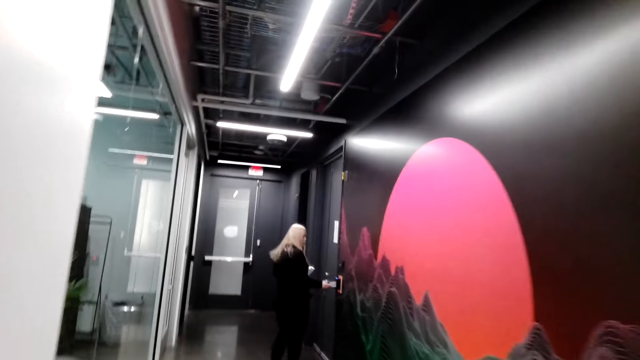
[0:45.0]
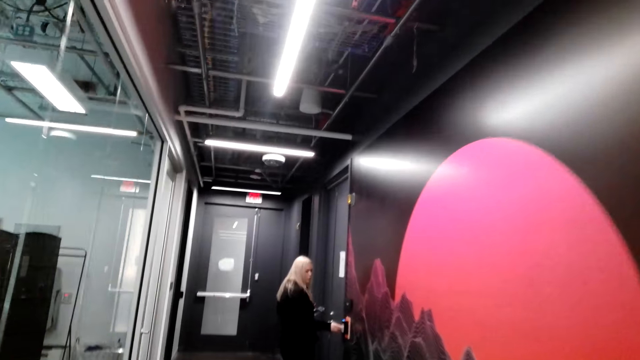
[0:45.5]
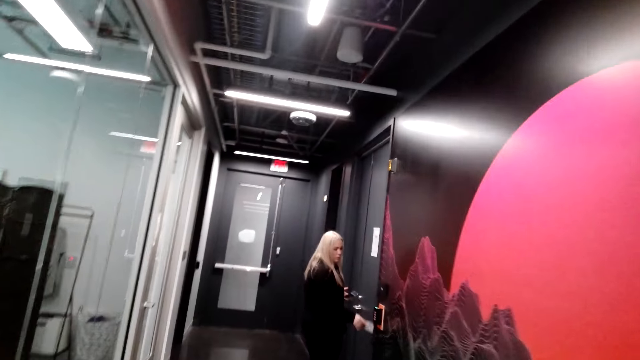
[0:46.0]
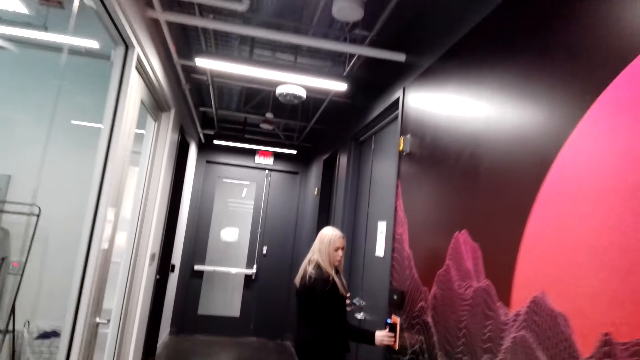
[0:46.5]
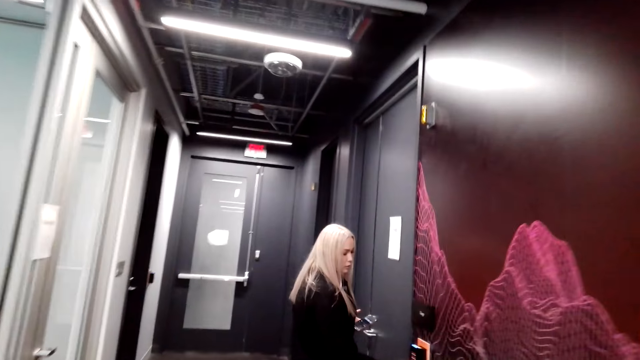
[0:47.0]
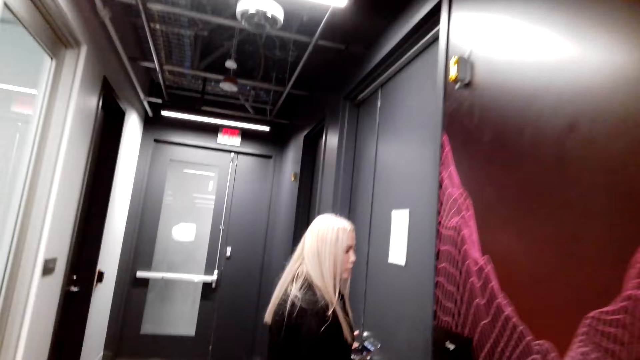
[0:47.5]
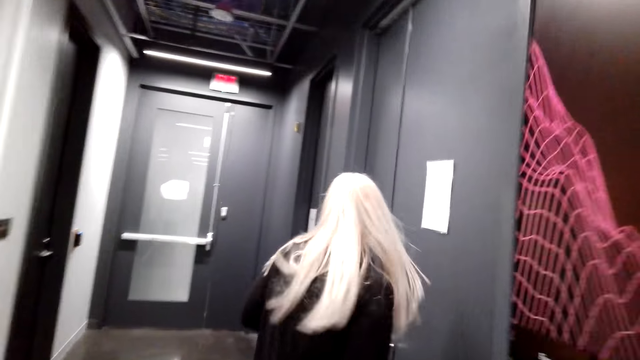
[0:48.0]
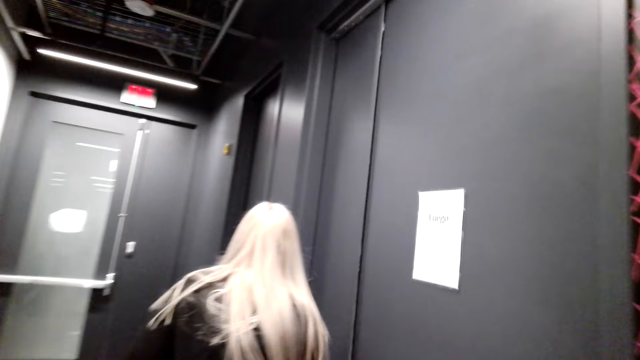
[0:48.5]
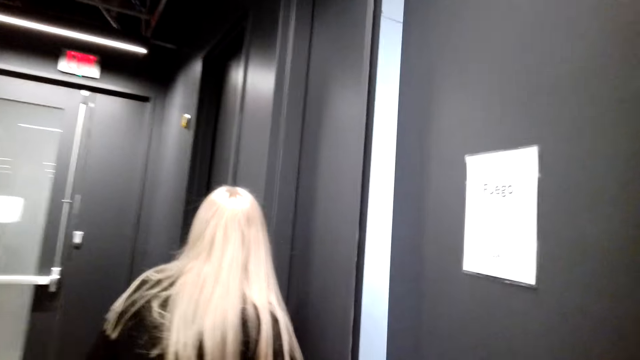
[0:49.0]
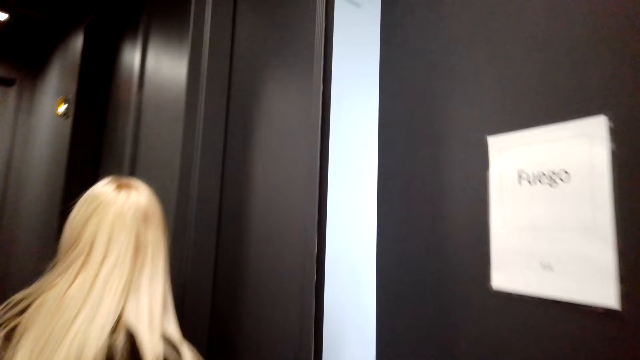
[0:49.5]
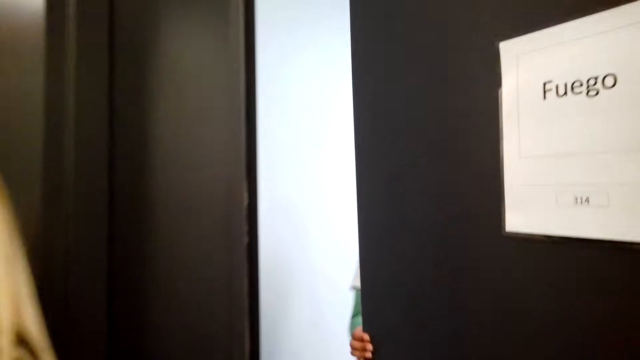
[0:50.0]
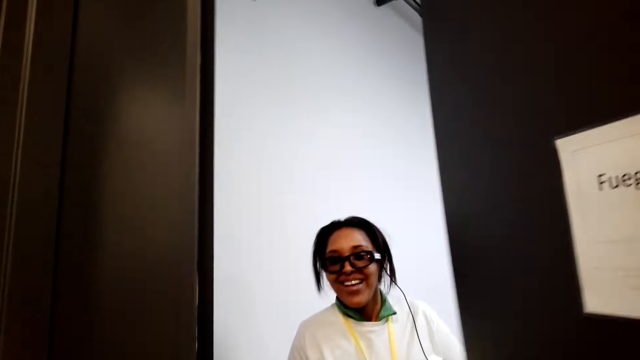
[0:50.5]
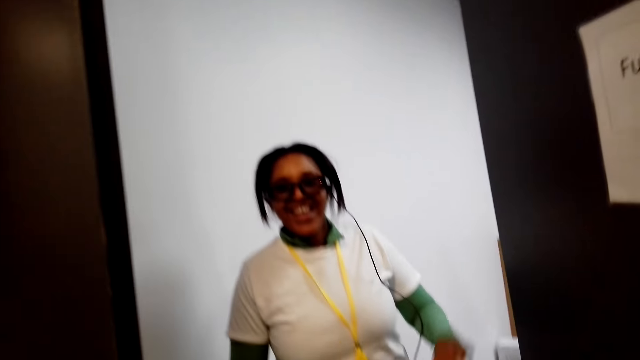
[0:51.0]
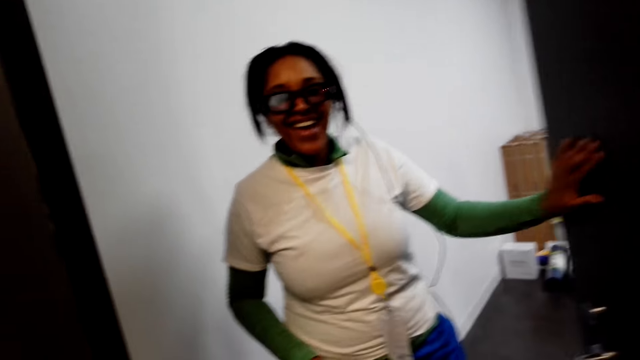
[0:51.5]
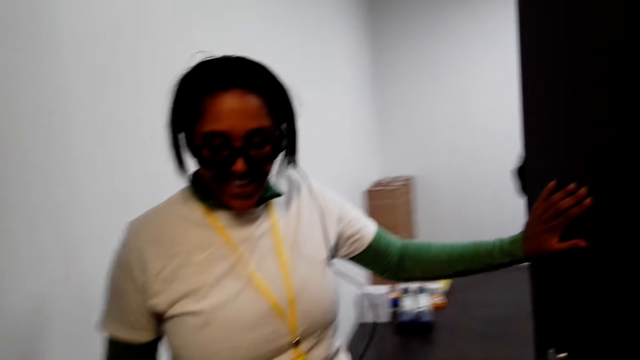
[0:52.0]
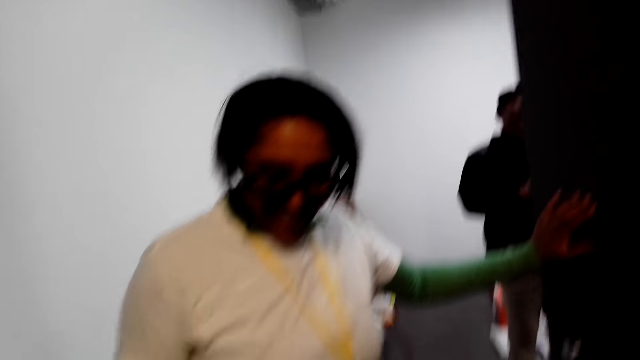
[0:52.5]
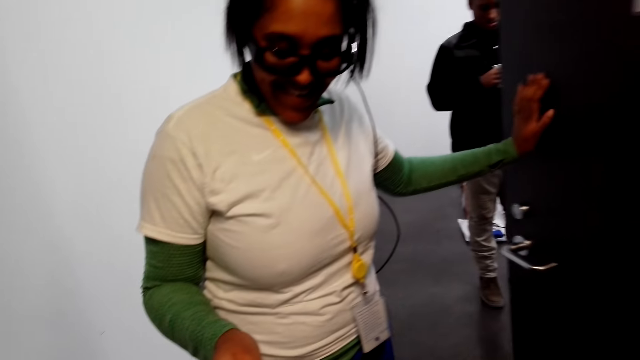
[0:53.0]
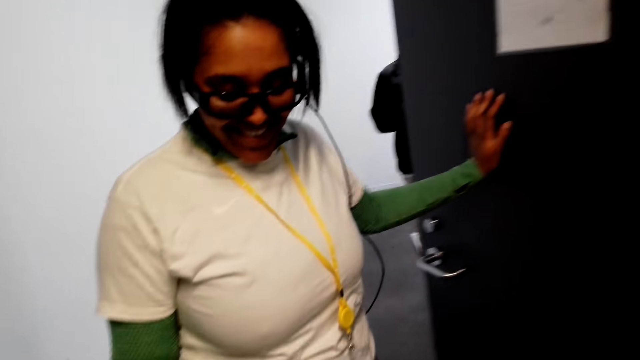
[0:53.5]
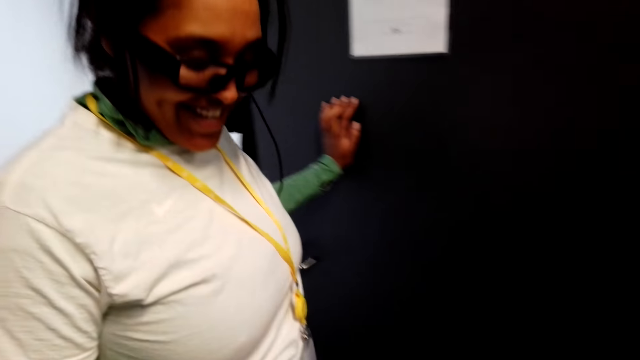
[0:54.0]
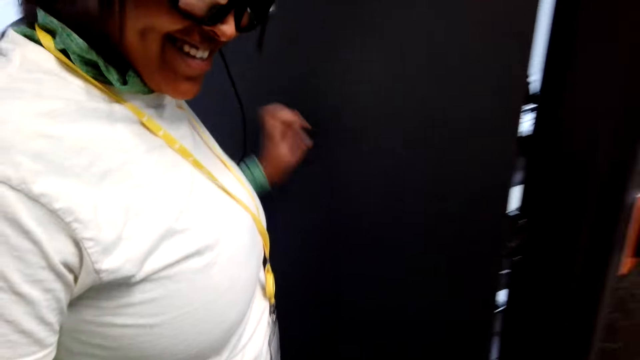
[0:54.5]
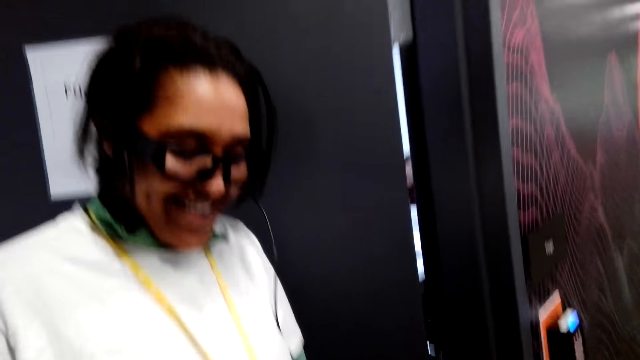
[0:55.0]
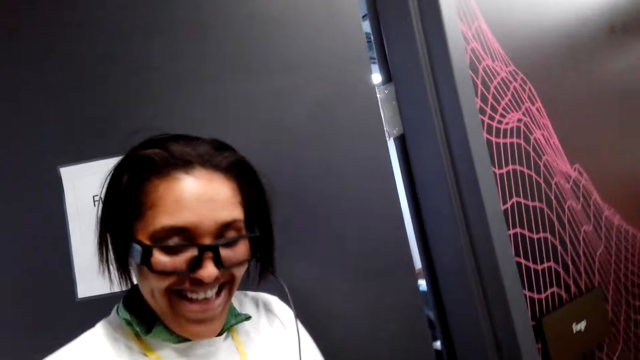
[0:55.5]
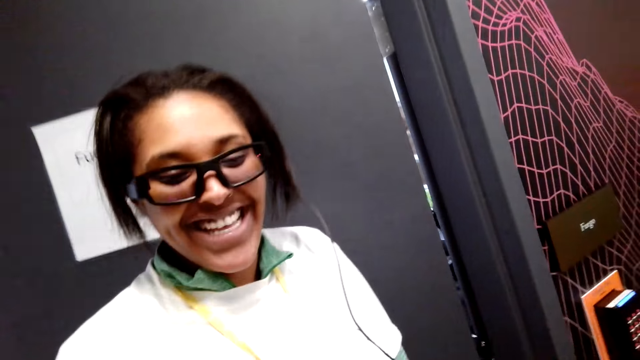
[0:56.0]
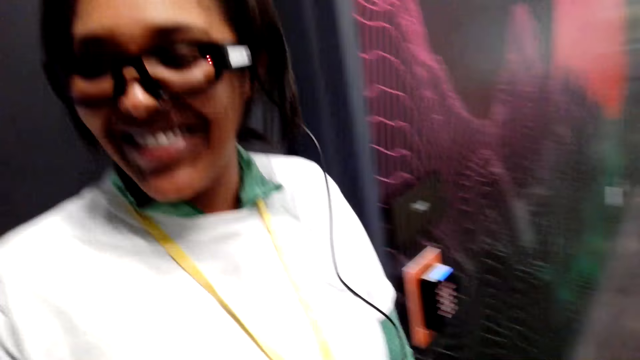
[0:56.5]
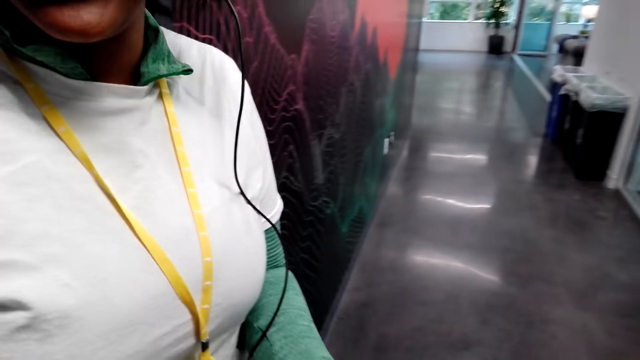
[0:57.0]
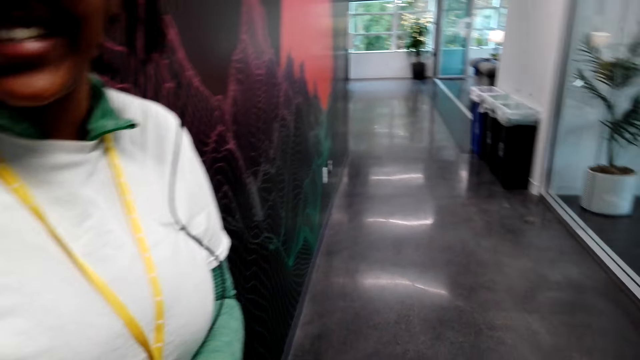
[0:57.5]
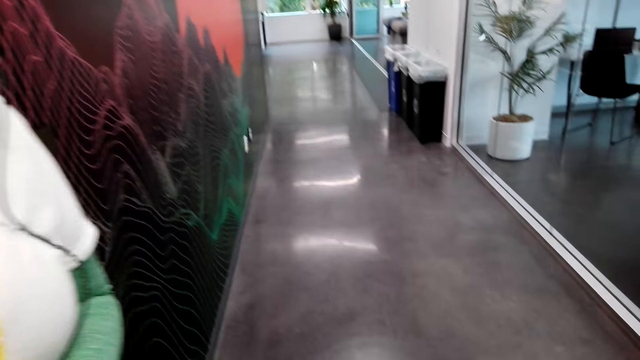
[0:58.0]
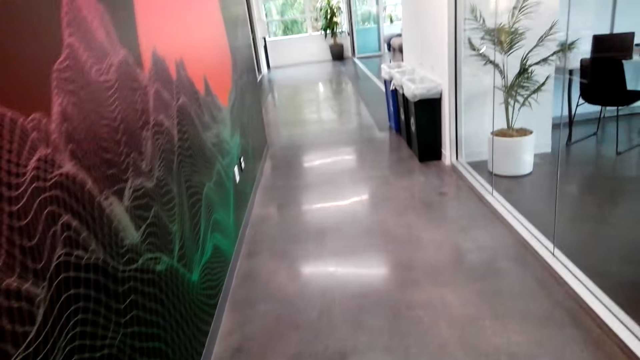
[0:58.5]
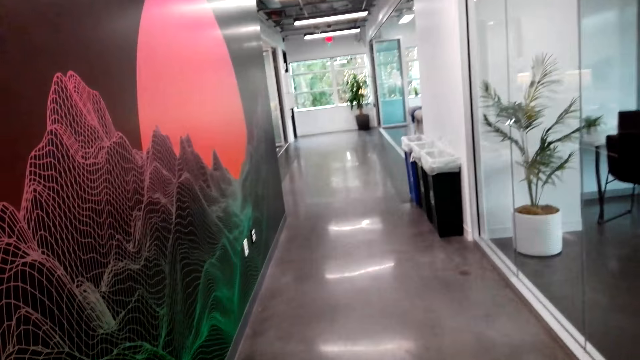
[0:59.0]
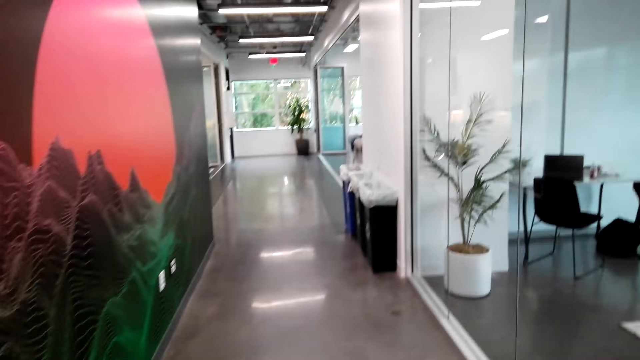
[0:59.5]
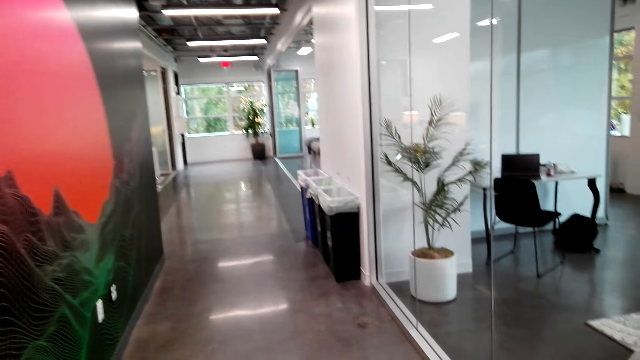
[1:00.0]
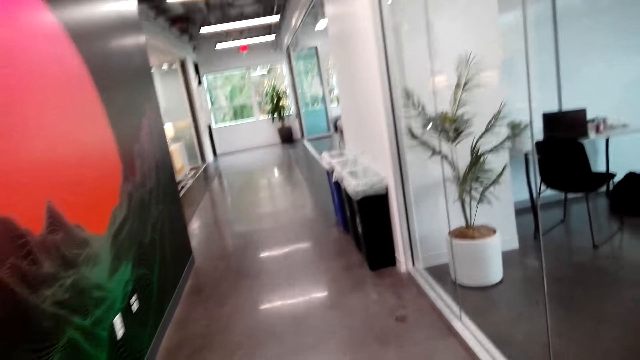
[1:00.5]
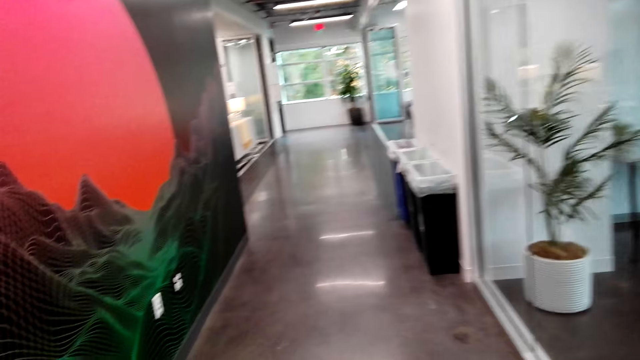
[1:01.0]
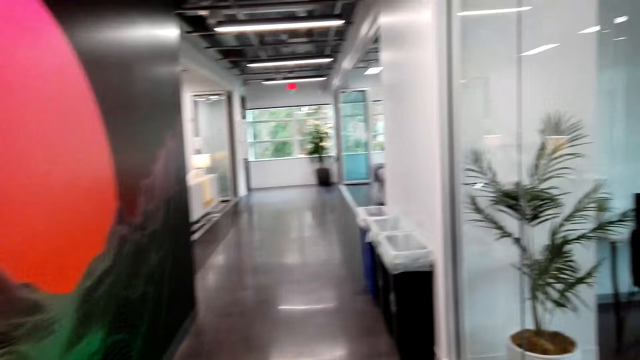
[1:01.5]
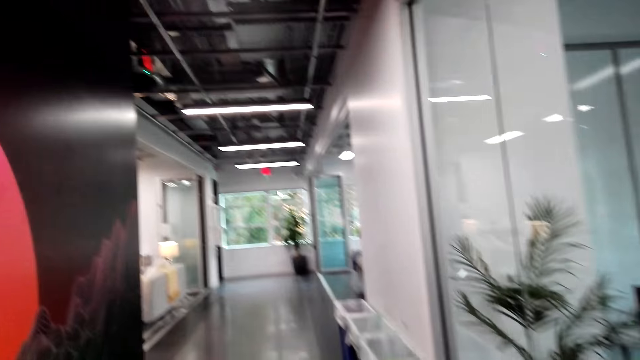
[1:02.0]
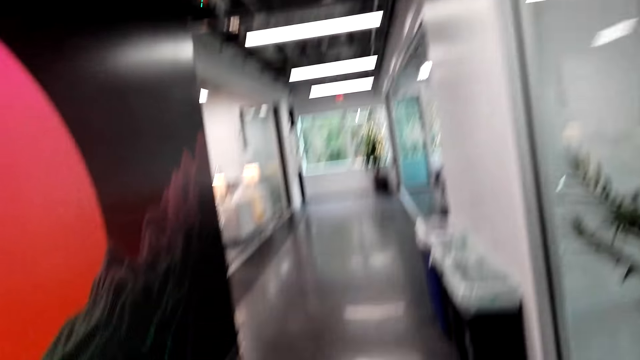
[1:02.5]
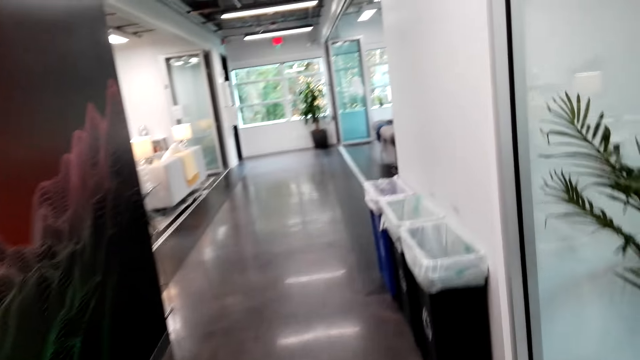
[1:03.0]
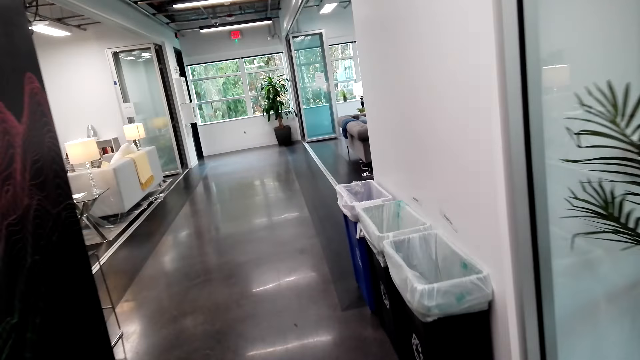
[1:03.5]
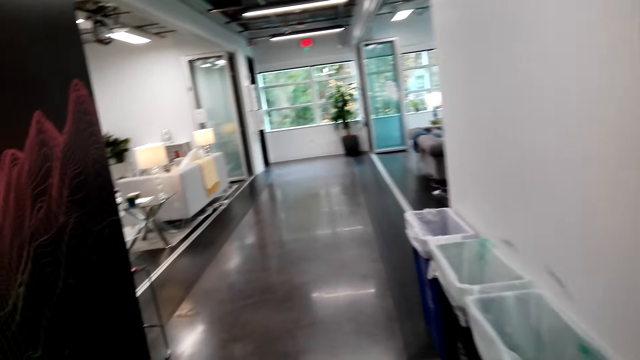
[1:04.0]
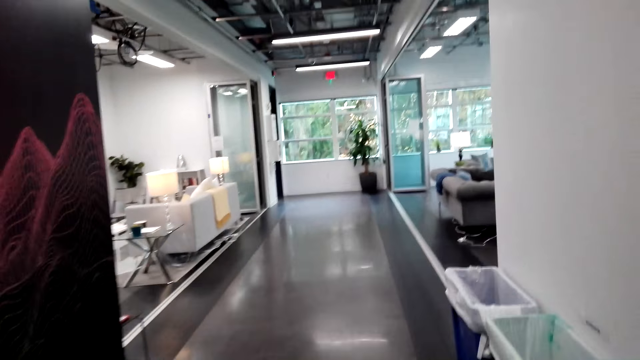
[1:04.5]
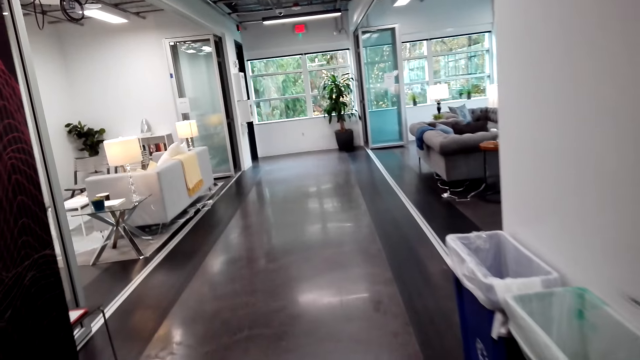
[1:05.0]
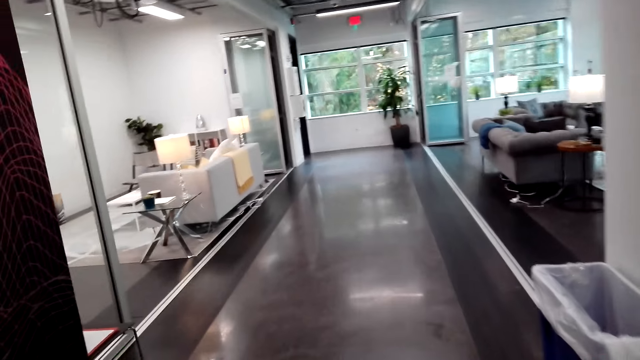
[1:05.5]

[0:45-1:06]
A woman opens a door. The camera wearer converses with another woman. They tour the other woman around the house. They walk in the house.
